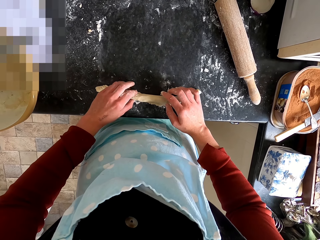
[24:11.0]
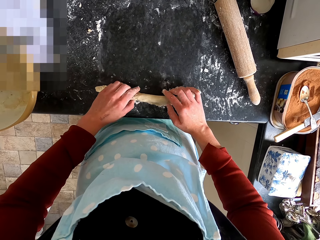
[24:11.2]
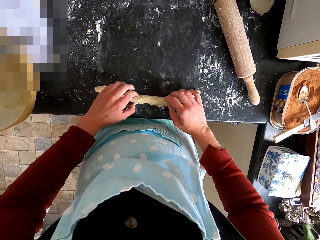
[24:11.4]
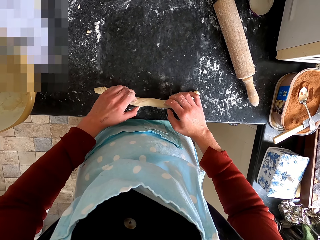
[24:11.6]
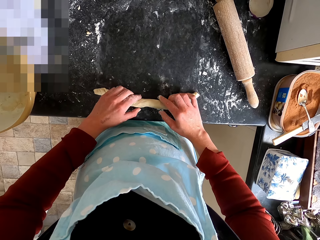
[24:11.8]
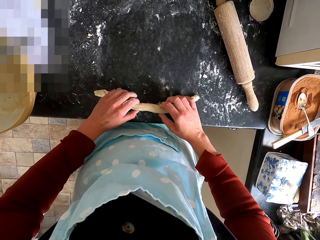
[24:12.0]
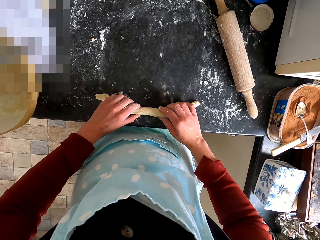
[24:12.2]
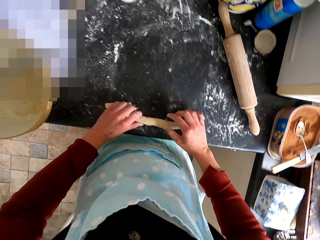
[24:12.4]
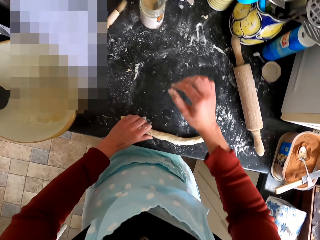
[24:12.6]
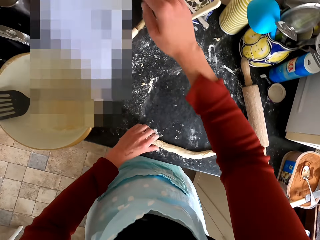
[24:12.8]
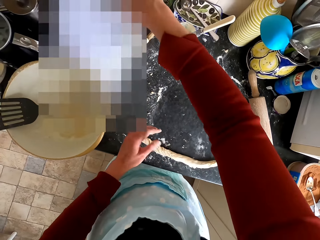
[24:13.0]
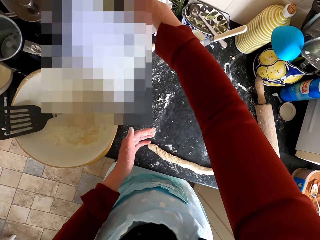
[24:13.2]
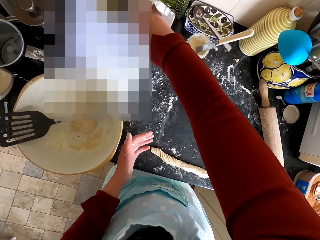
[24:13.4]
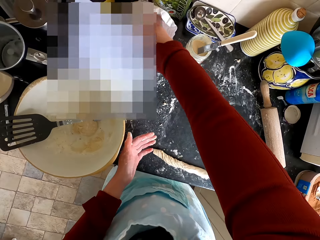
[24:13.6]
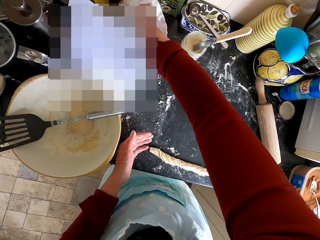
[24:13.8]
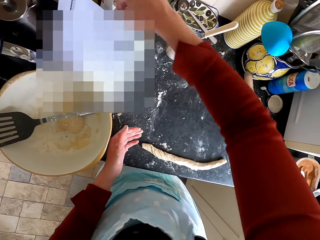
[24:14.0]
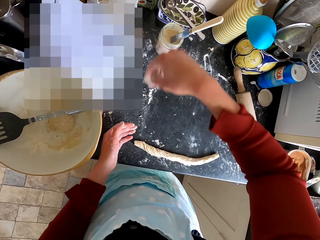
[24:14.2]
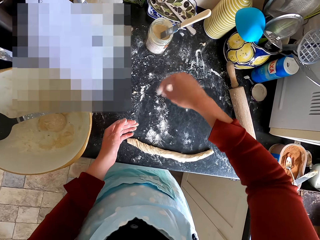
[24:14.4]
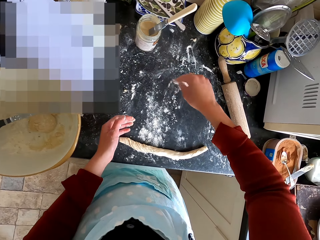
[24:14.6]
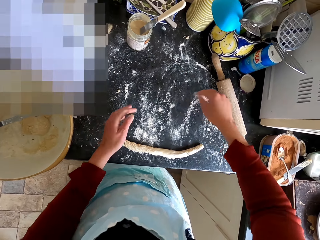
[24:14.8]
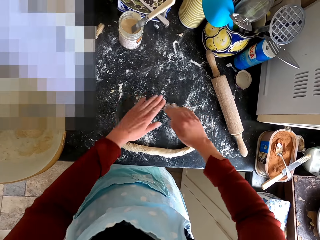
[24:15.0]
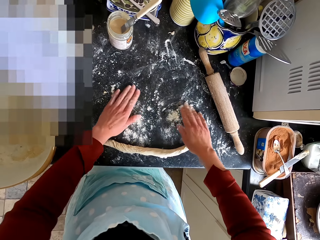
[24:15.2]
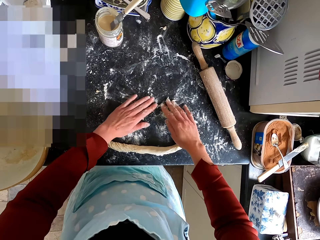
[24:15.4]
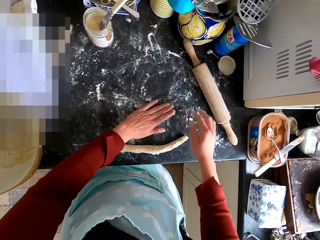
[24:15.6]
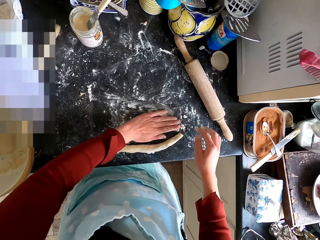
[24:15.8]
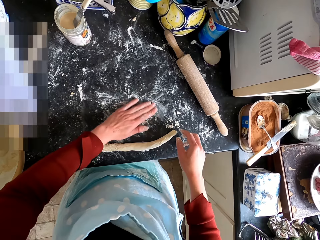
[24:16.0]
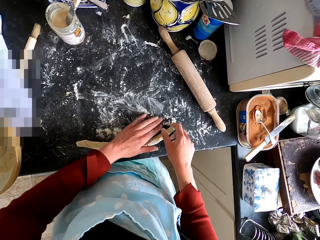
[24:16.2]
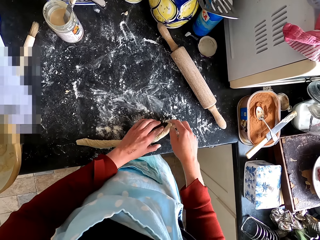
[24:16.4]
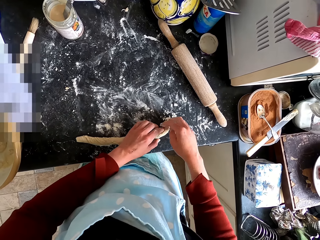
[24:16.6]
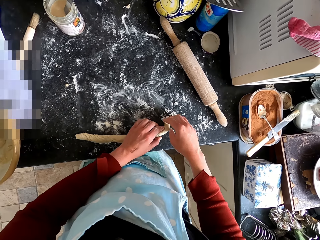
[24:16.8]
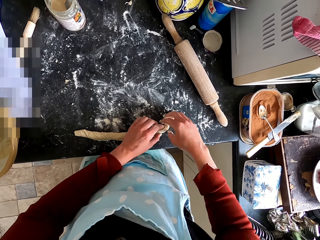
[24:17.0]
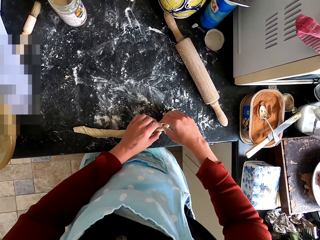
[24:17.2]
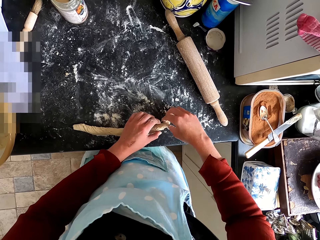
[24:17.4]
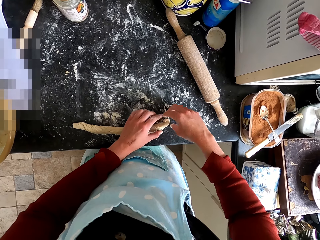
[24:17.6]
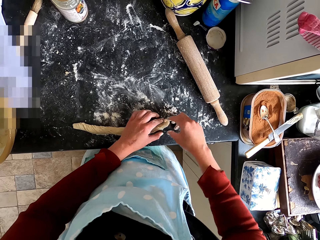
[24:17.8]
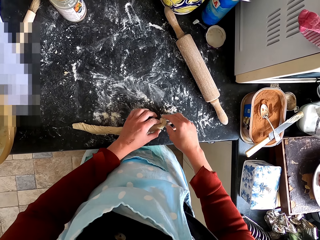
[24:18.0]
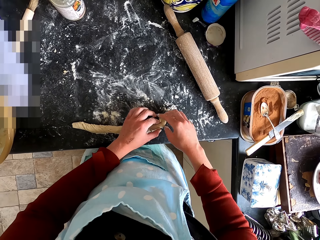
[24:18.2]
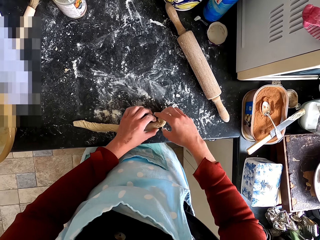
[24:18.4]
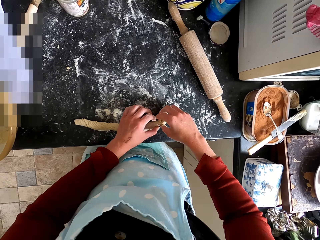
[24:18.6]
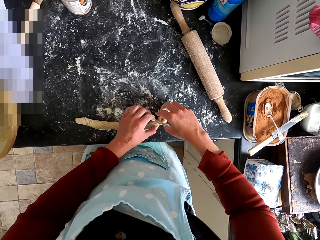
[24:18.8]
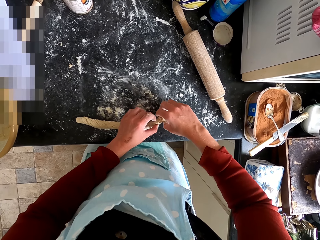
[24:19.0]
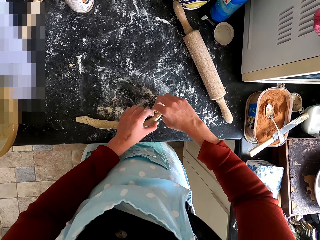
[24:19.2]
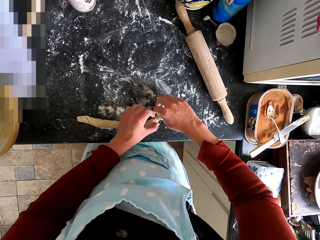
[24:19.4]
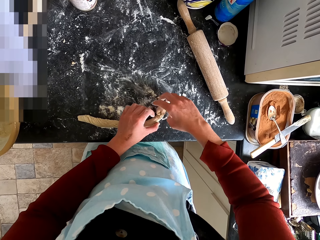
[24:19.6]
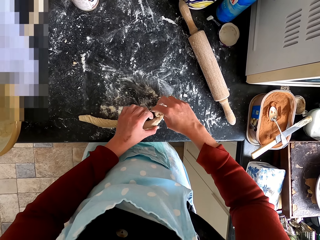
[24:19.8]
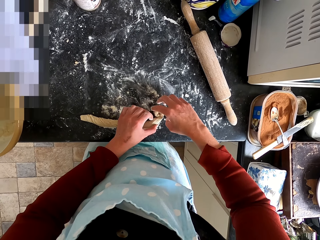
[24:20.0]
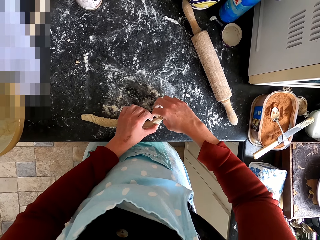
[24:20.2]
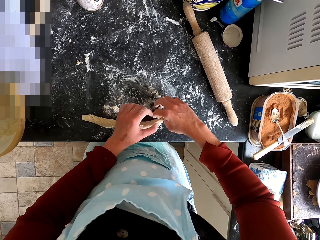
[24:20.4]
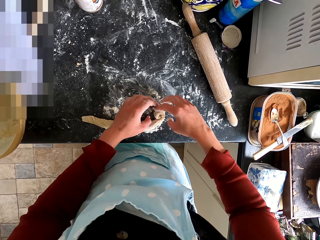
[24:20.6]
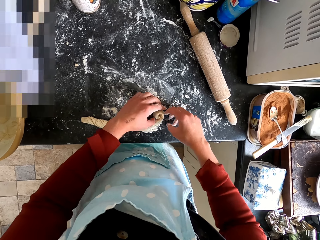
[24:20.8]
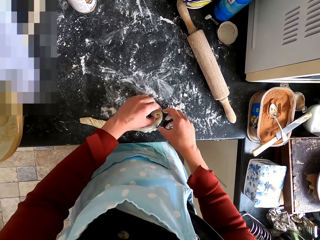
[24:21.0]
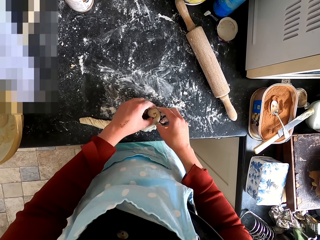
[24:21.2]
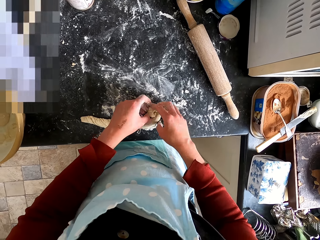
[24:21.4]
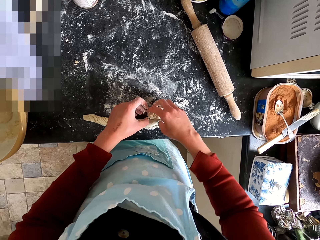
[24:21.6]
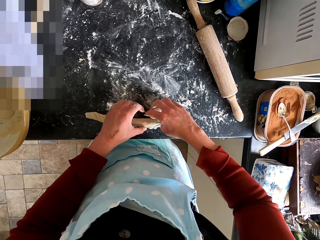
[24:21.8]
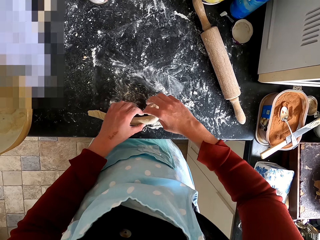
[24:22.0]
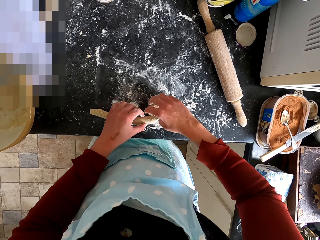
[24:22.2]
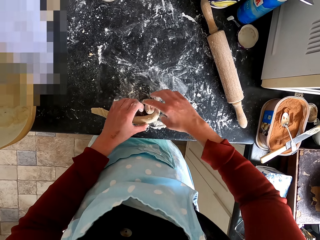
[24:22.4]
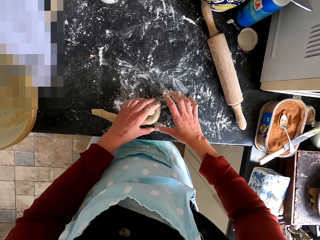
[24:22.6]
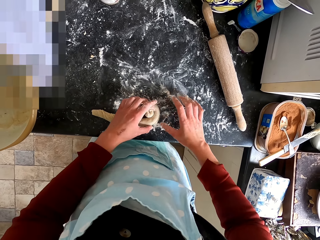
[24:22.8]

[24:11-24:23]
The camera wearer scoops flour from the bag. She spreads the flour on the counter top. She pours the flour on the kitchen counter. She rubs the flour on the counter top with her hand. She rolls the dough.

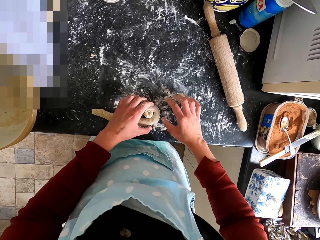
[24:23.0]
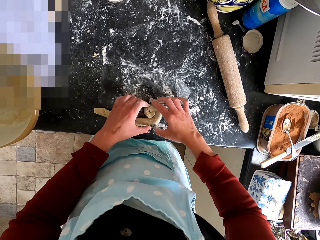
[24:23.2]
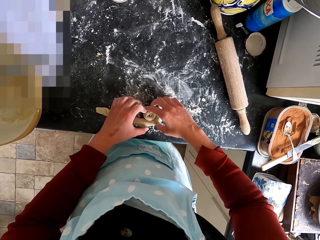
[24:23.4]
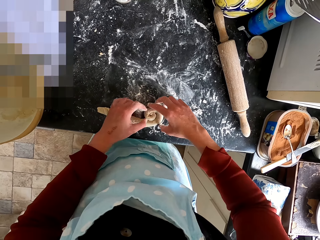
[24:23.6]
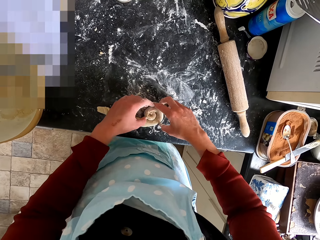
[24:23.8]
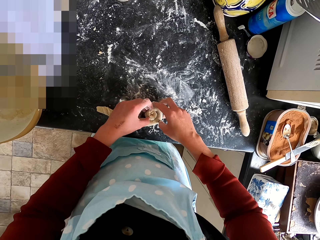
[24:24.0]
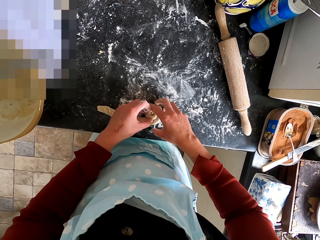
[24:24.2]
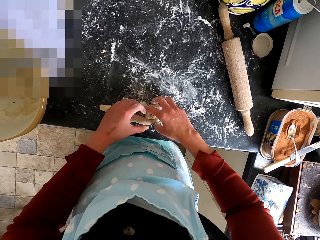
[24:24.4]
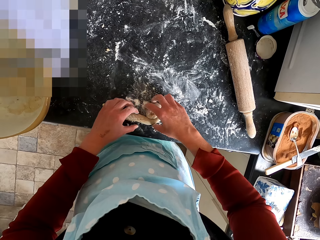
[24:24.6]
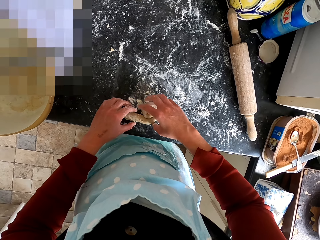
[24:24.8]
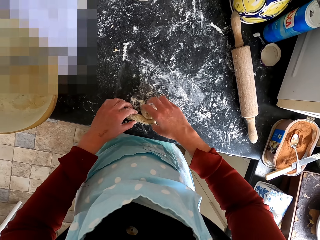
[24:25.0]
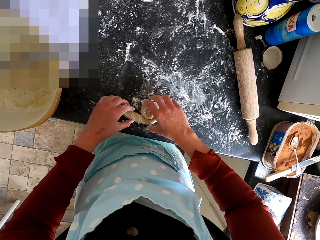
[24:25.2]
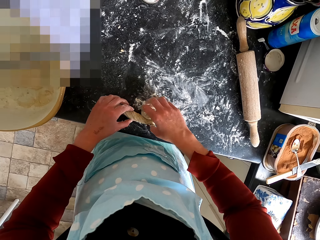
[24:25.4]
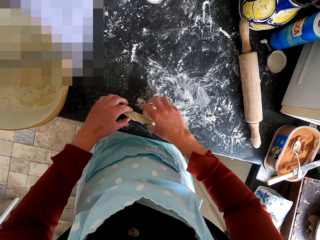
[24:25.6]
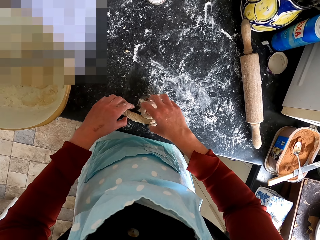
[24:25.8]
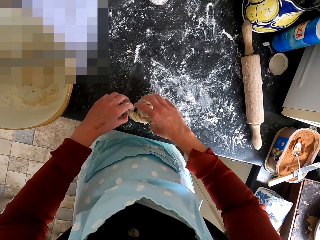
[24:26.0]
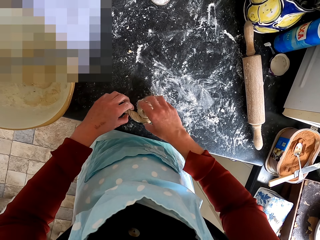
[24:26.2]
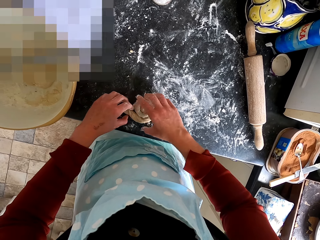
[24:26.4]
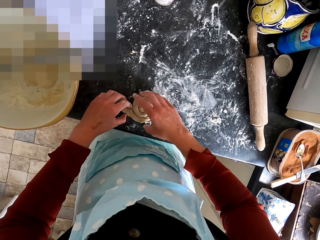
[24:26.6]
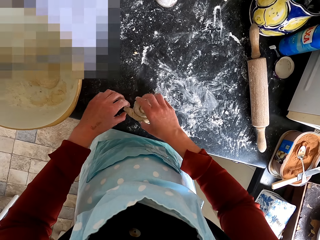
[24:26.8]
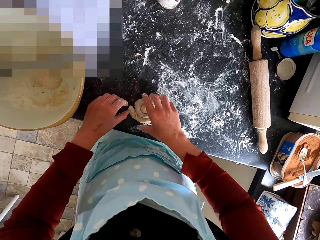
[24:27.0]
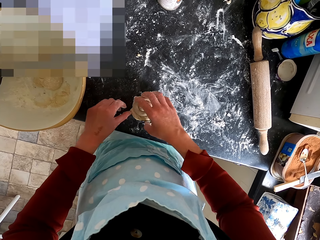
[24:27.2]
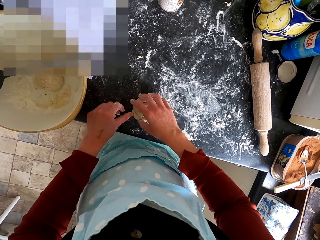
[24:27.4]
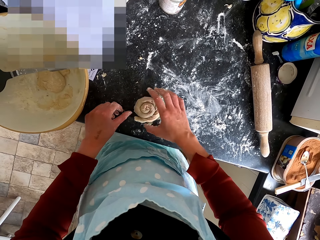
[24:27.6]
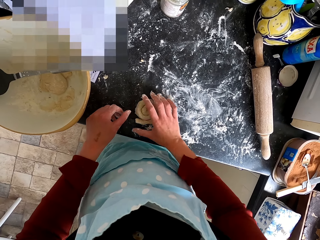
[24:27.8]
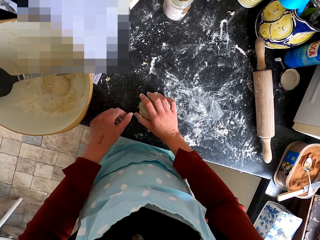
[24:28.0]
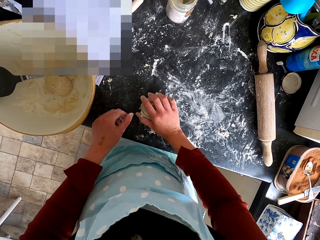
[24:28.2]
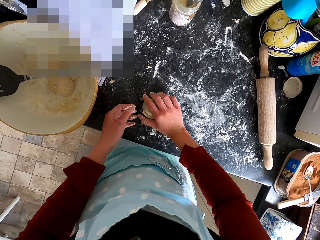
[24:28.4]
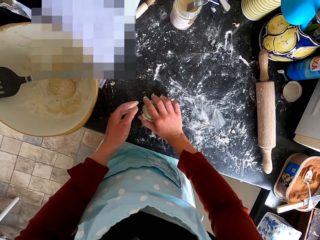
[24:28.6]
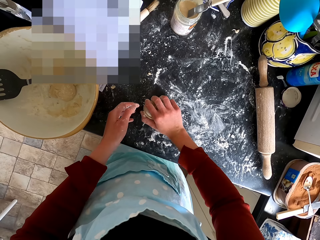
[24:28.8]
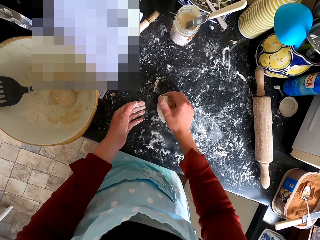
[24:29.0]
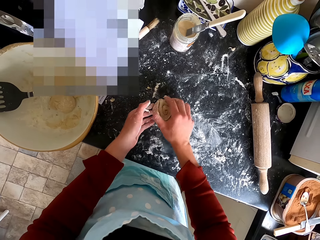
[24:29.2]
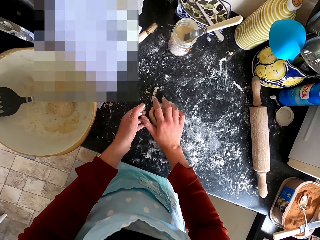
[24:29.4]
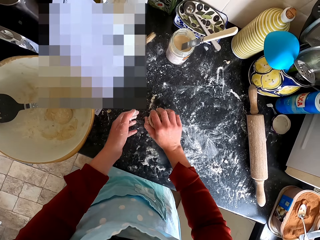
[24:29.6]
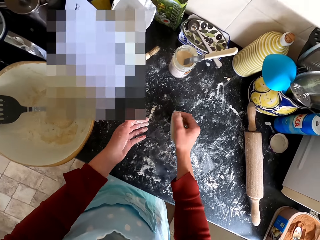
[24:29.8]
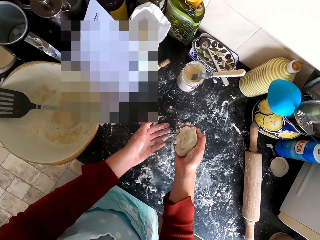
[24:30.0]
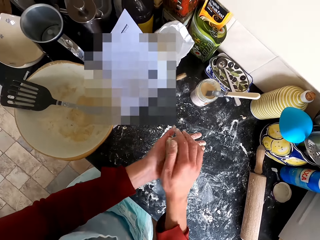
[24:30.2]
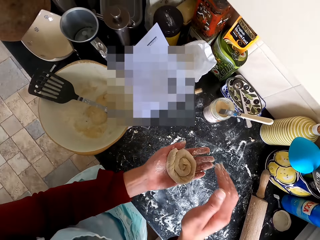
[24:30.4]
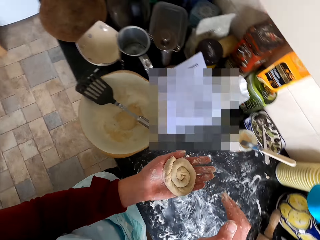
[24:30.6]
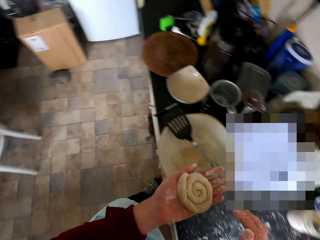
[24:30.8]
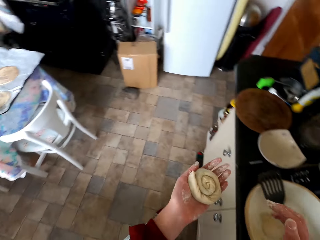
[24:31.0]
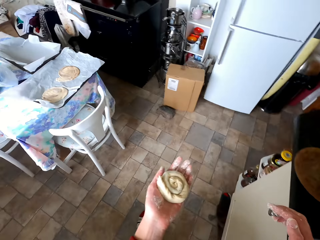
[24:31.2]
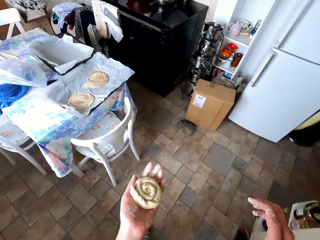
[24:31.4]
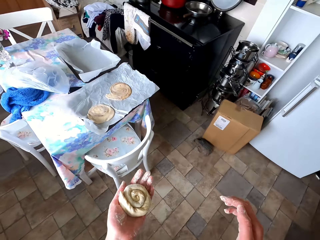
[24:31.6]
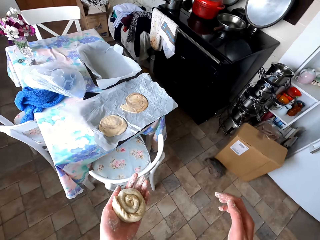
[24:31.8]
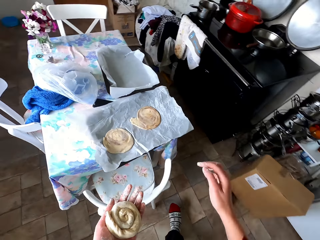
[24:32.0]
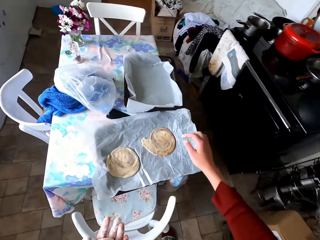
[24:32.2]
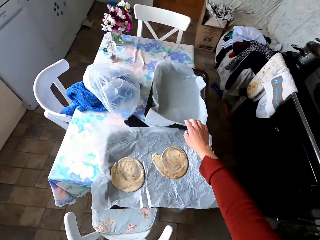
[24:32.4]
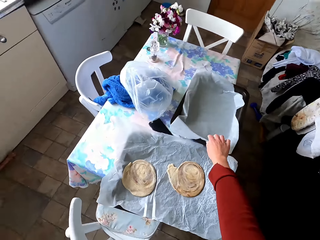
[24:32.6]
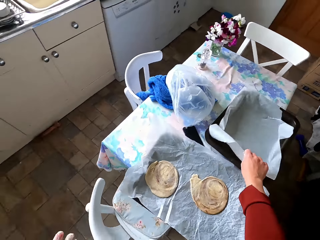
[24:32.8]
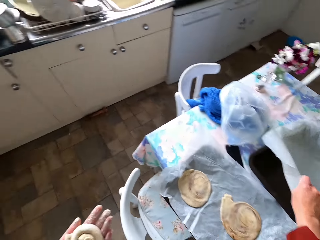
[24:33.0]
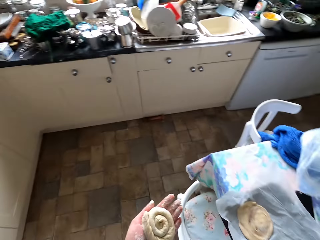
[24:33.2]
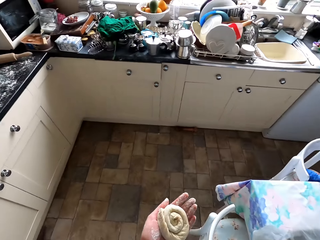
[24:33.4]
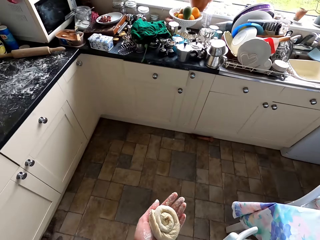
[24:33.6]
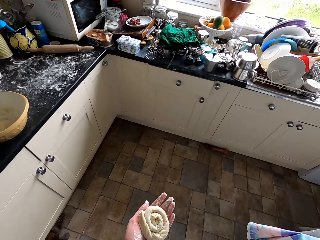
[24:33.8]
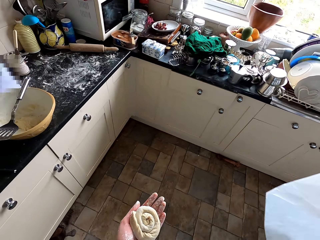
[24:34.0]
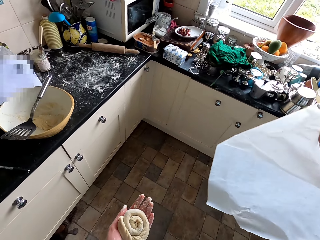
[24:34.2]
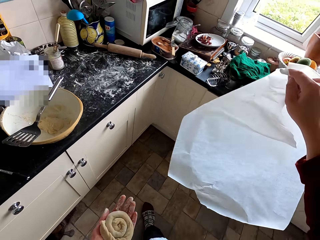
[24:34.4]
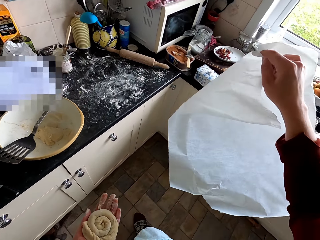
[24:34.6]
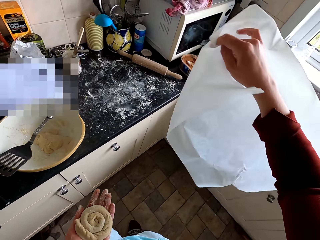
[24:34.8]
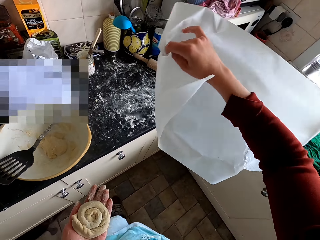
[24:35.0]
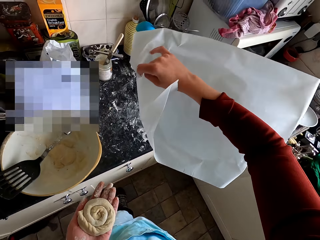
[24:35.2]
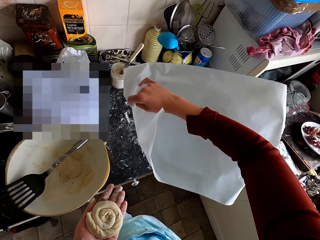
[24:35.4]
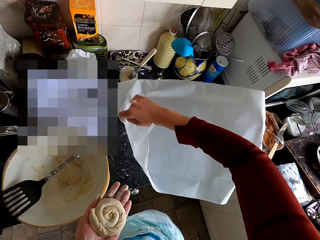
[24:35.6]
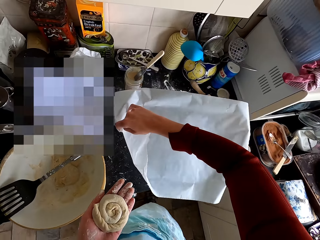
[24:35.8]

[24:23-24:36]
The camera wearer lifts the dough from the counter top. They transfer the dough to the left hand. They walk across the kitchen. They pick up a parchment paper from the tray. They walk across the kitchen. They put the parchment paper on the counter top.
